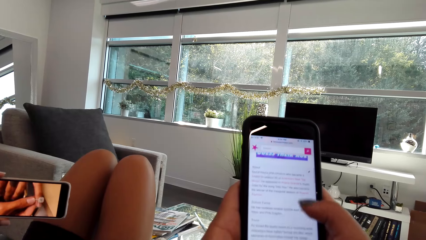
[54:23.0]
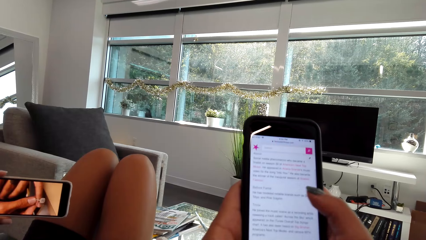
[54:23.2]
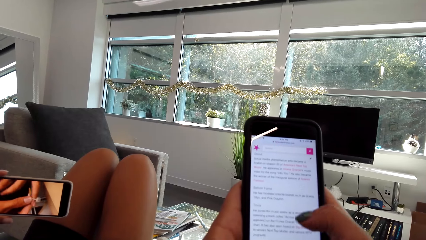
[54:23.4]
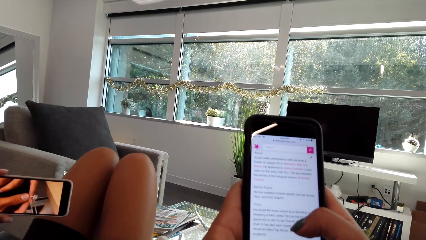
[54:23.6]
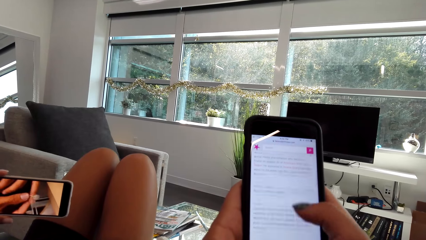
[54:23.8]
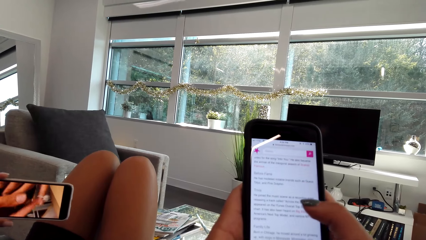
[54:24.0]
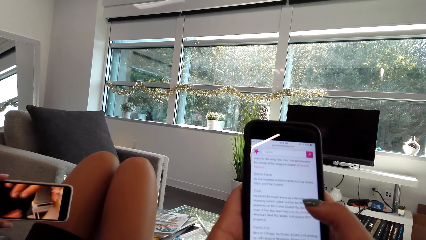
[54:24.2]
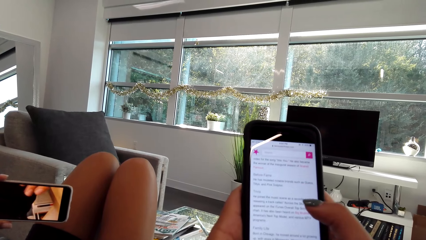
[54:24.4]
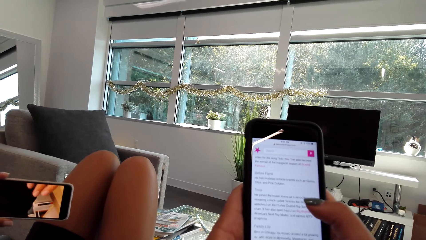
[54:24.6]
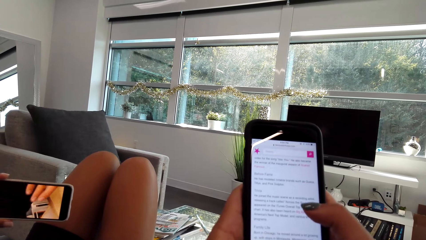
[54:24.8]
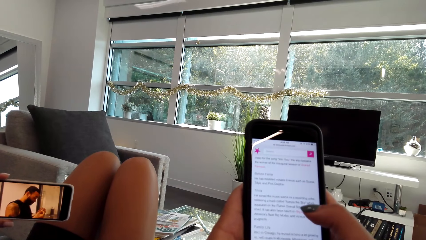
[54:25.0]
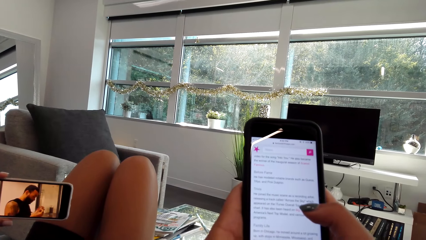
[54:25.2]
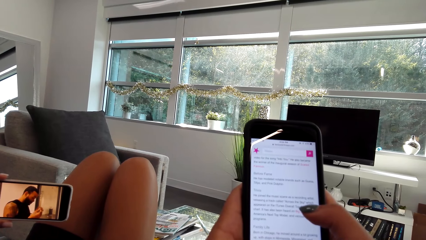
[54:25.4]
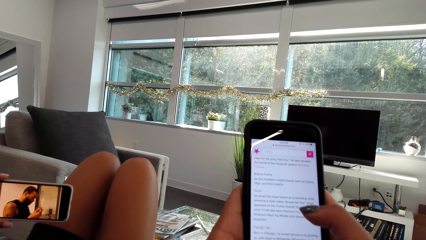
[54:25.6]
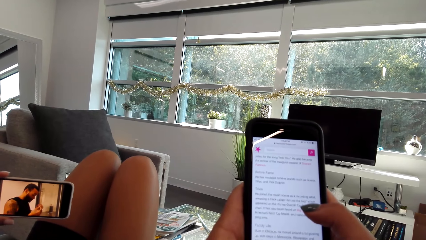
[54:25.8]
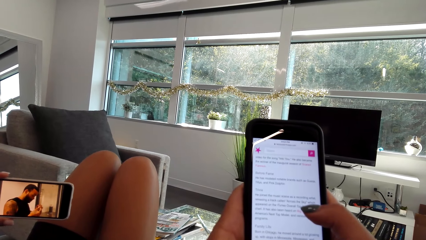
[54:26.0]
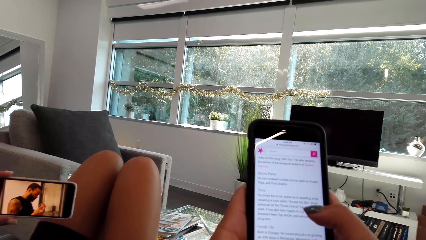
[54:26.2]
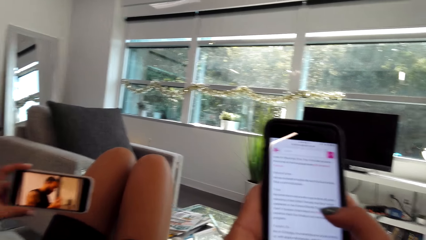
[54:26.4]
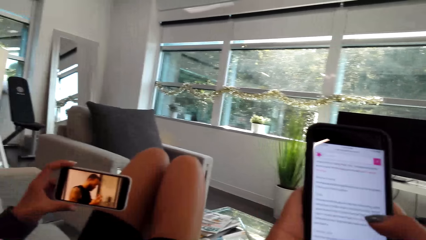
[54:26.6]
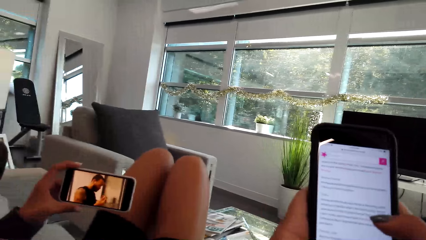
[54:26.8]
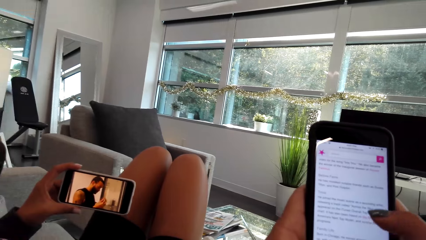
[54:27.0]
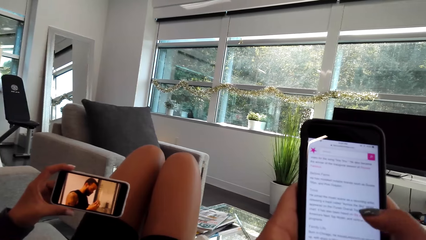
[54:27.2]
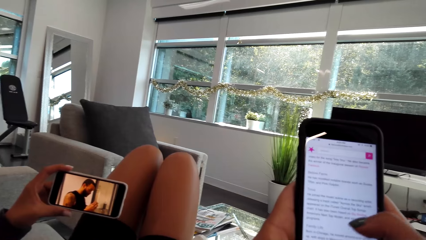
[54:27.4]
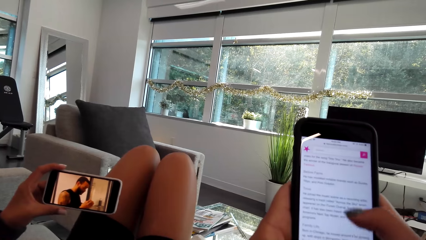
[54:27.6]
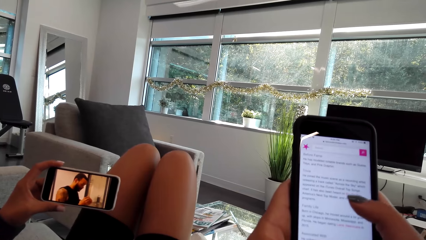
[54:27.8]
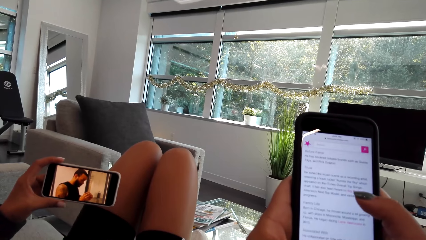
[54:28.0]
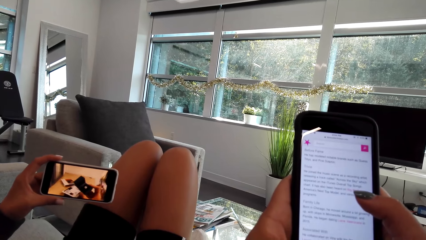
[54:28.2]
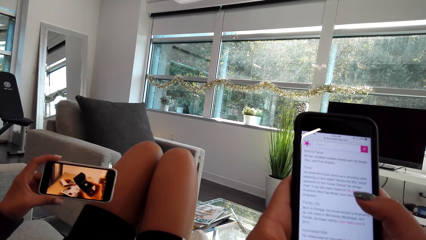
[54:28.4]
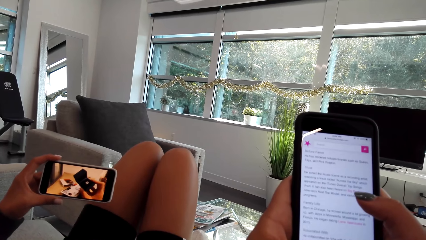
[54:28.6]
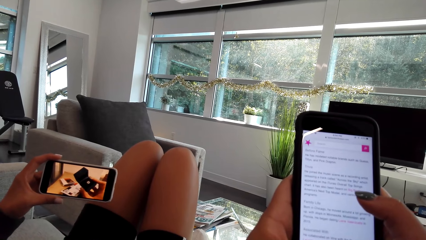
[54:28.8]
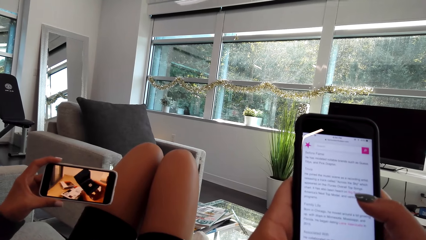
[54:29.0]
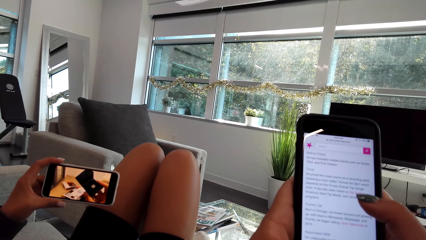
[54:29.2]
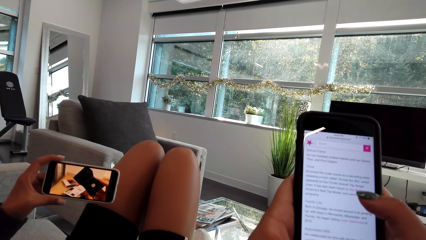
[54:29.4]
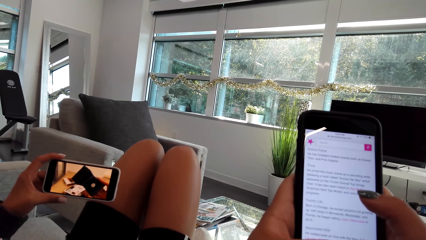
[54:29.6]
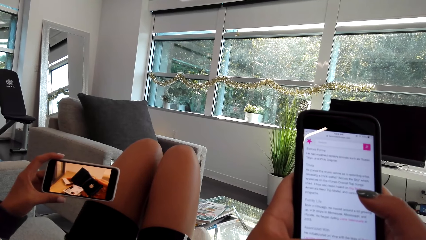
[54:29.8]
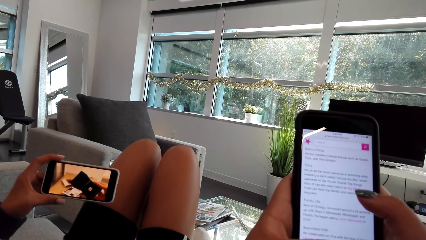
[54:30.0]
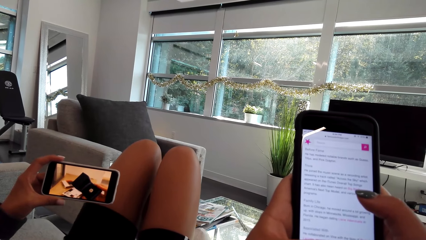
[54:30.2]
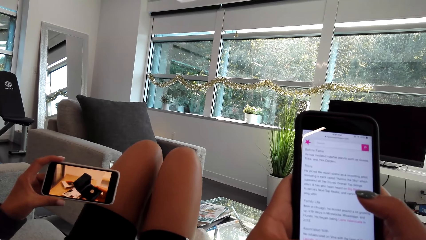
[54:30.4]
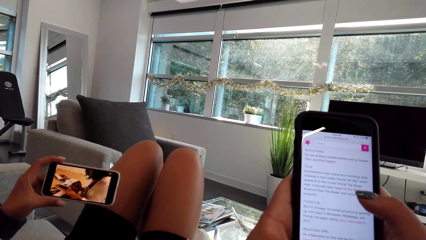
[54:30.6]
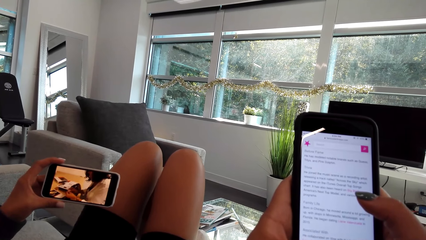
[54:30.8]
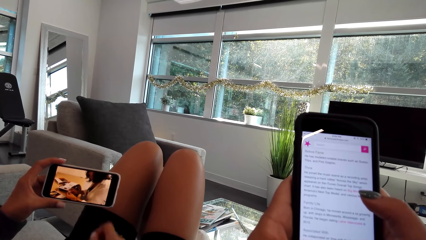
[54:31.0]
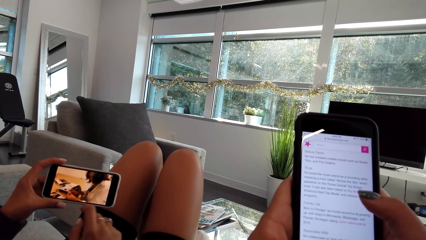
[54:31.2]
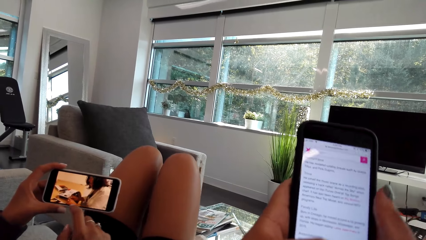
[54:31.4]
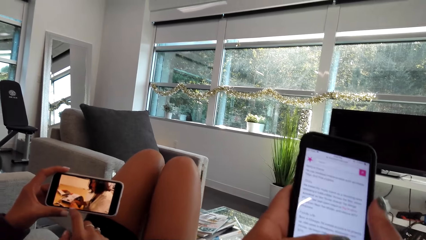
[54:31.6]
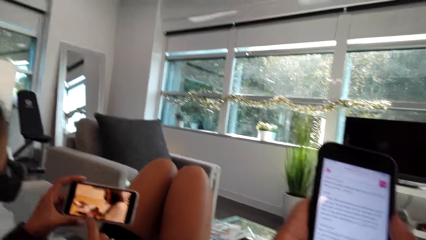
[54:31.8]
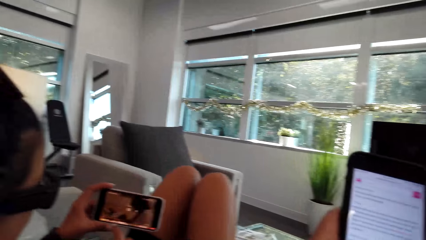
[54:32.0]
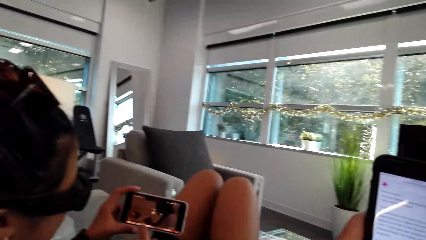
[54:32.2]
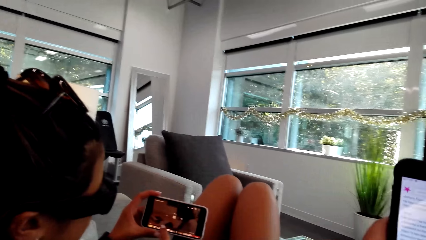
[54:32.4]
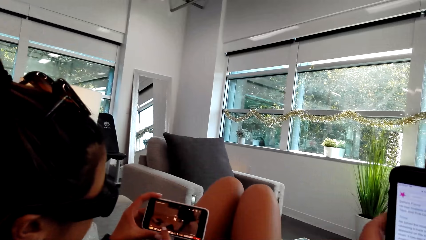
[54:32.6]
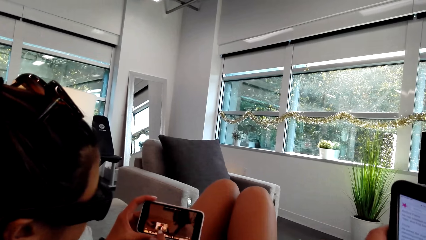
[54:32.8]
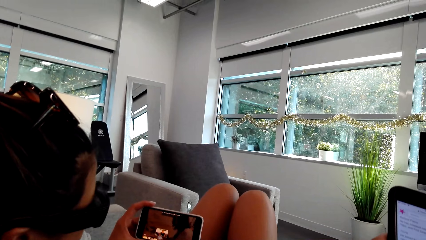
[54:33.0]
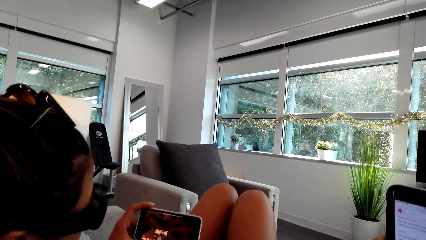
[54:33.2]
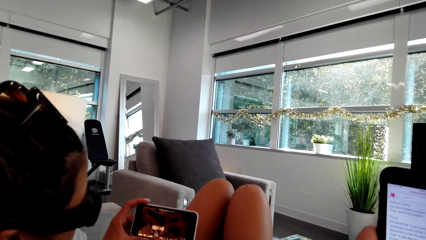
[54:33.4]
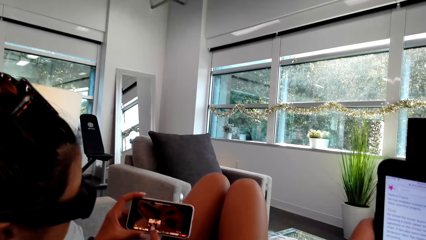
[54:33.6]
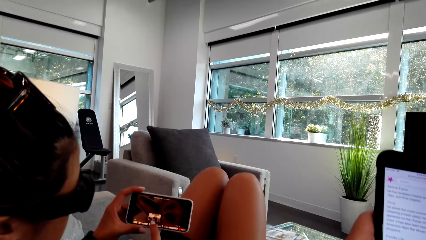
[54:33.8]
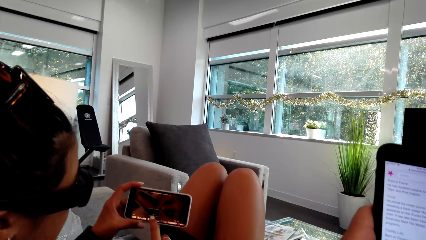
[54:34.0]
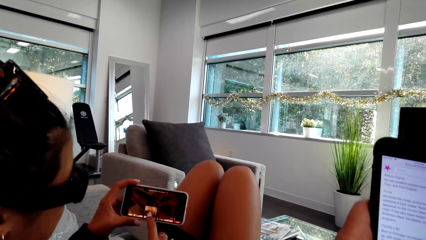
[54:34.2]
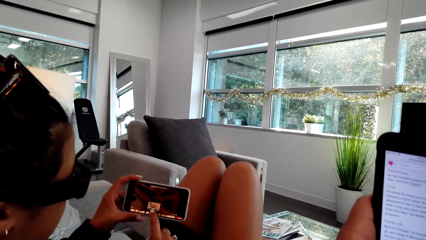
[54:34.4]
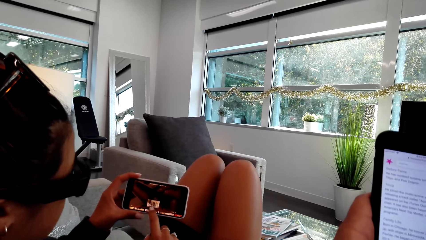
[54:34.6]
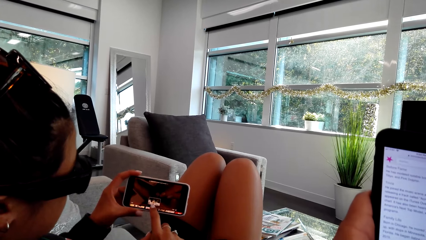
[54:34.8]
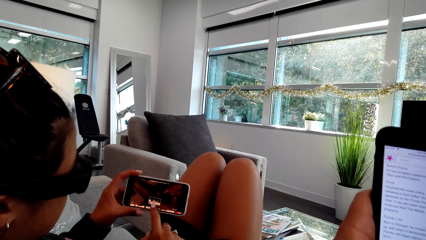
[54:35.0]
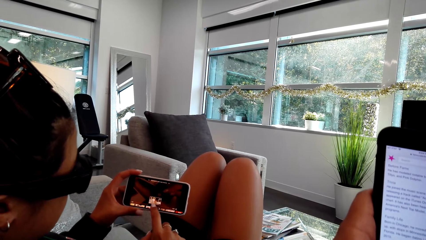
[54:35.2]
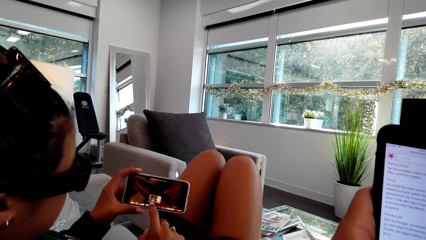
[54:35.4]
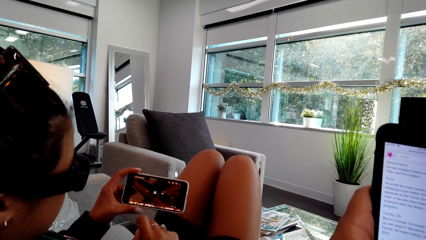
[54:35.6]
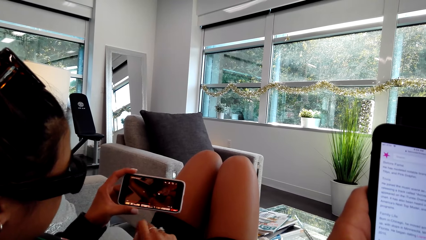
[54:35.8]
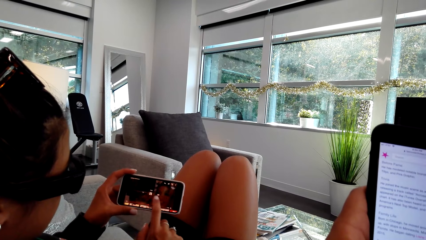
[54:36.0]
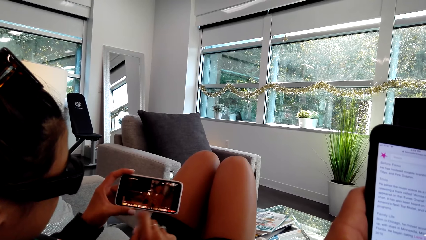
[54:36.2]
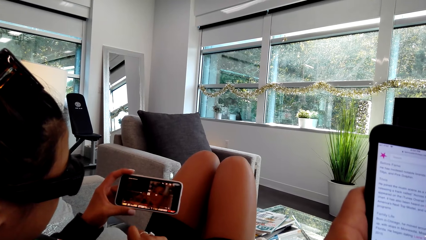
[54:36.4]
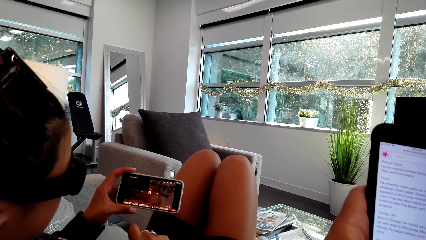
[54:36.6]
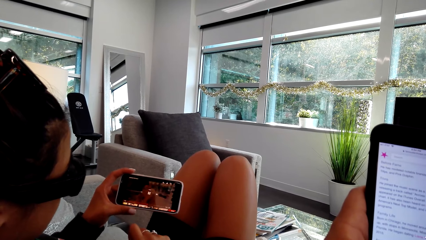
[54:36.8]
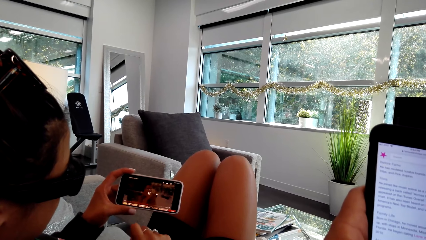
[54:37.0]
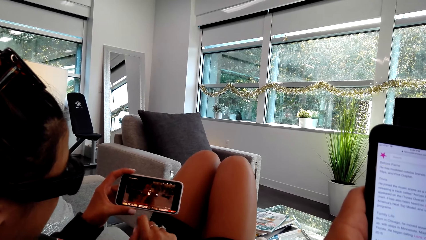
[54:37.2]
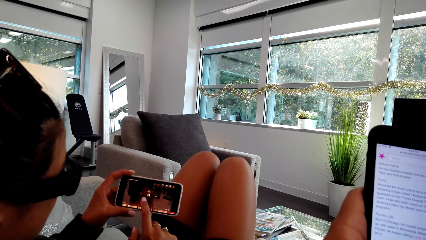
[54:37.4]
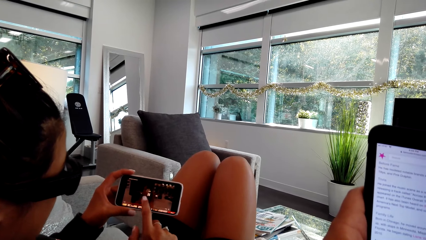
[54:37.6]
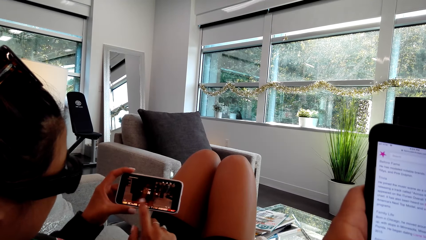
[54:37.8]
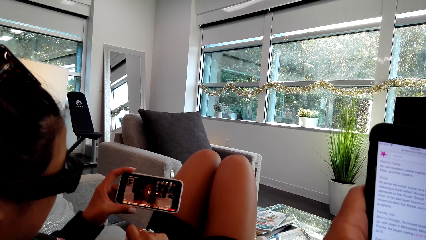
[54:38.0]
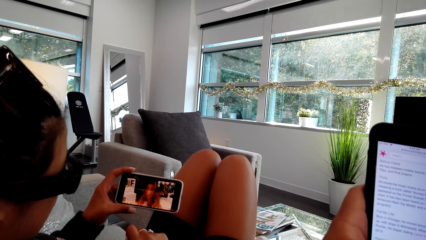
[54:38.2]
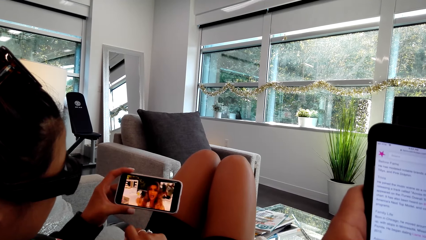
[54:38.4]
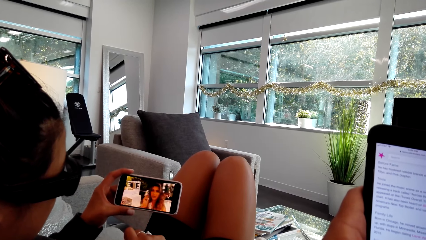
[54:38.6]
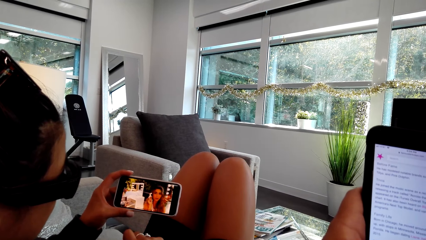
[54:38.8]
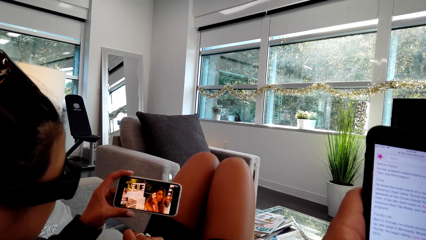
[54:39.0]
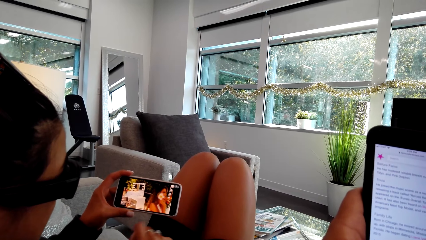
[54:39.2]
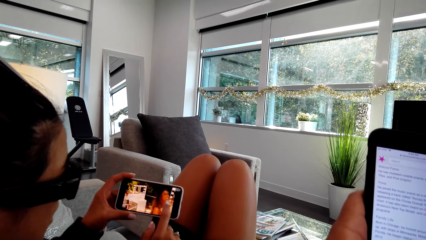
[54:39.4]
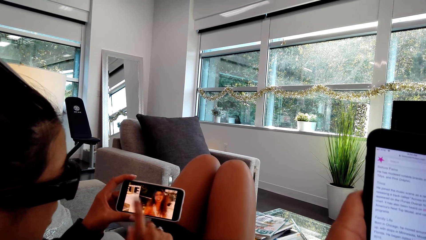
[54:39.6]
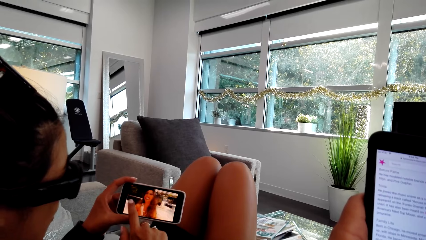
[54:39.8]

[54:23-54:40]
The camera wearer scrolls the phone. A person watches the video from the phone. The person taps the phone screen. The person watches the video from the phone. The person swings her hand. The person watches the video from the phone.
